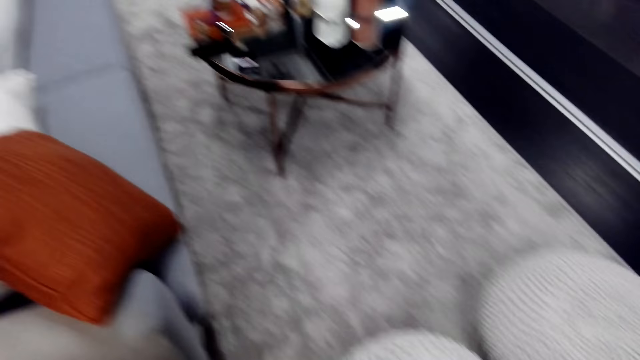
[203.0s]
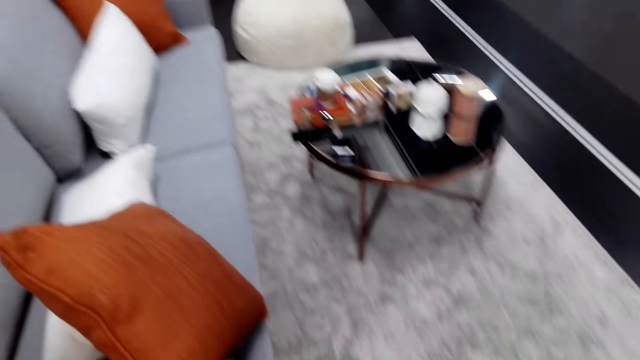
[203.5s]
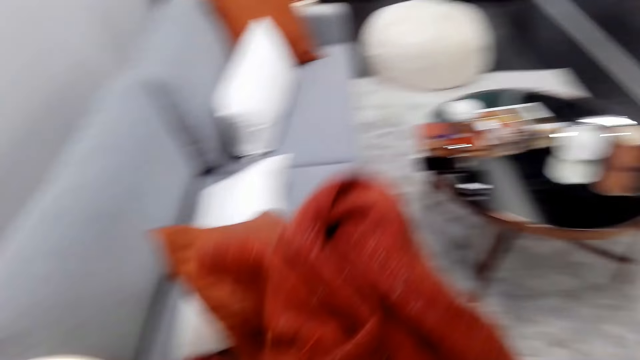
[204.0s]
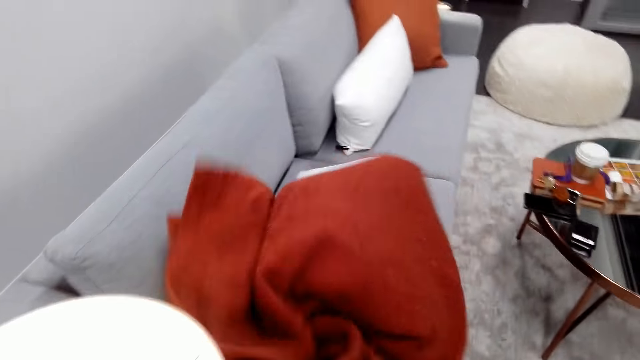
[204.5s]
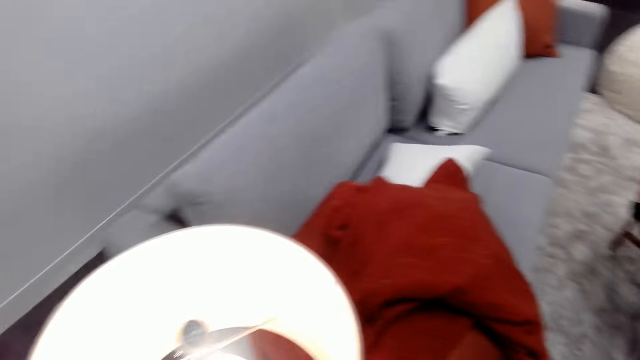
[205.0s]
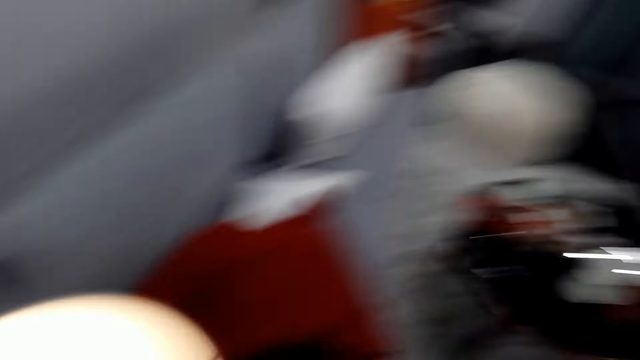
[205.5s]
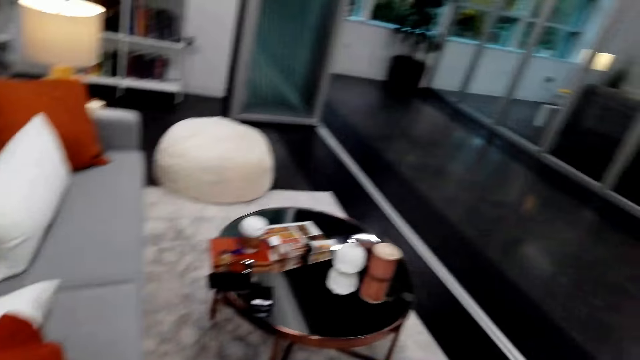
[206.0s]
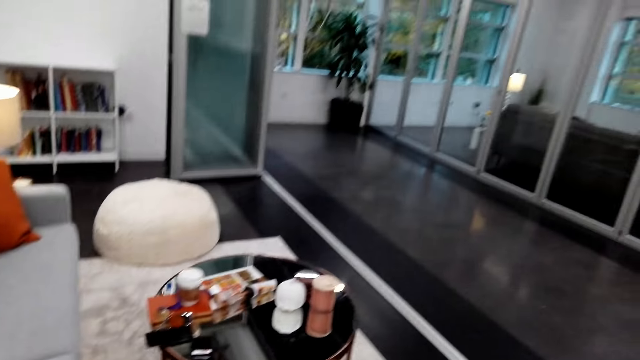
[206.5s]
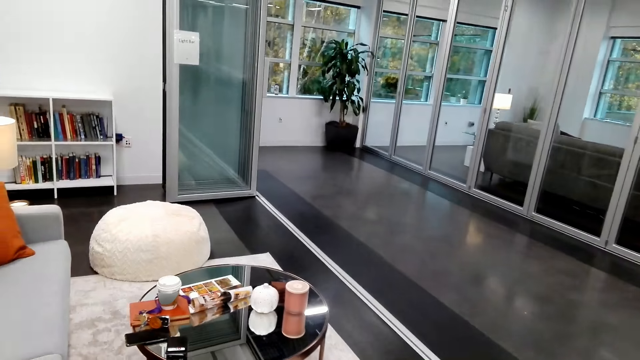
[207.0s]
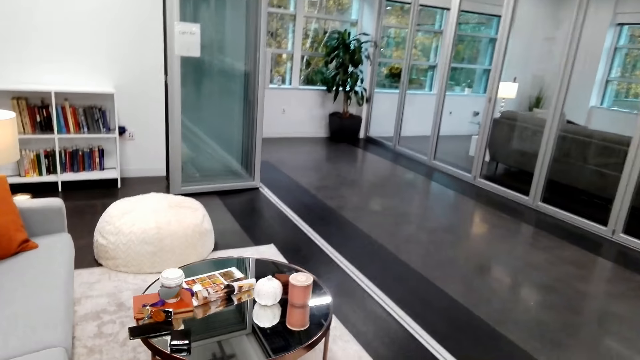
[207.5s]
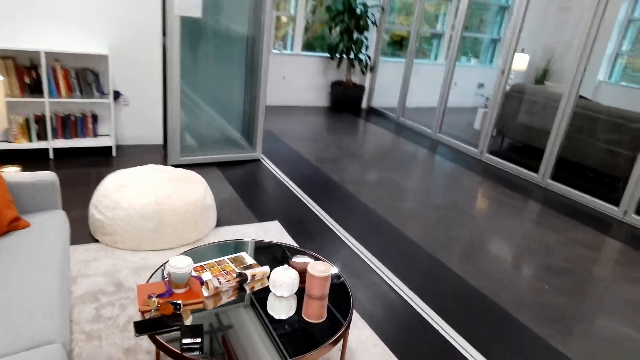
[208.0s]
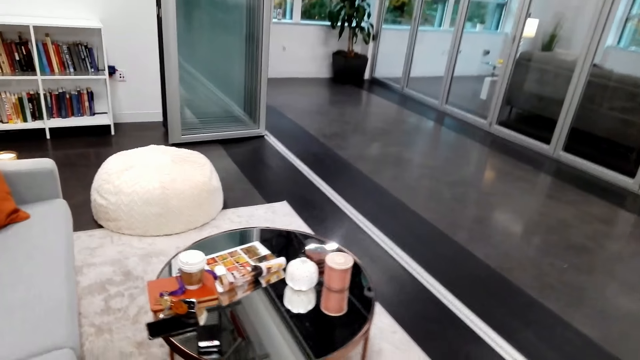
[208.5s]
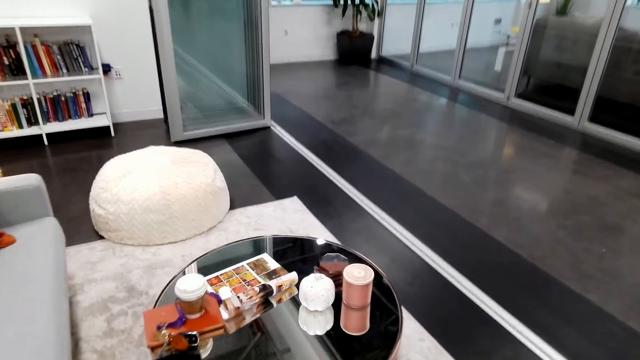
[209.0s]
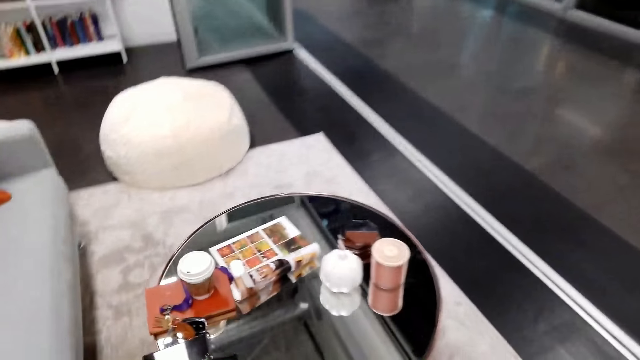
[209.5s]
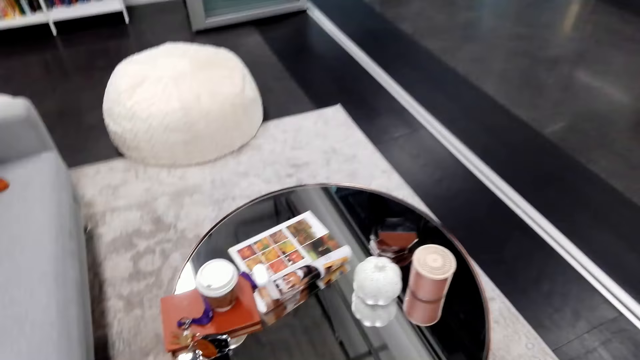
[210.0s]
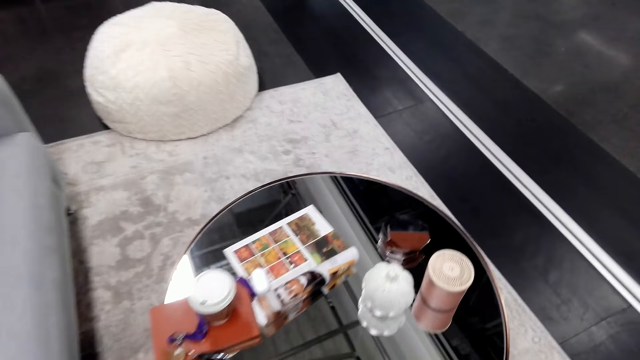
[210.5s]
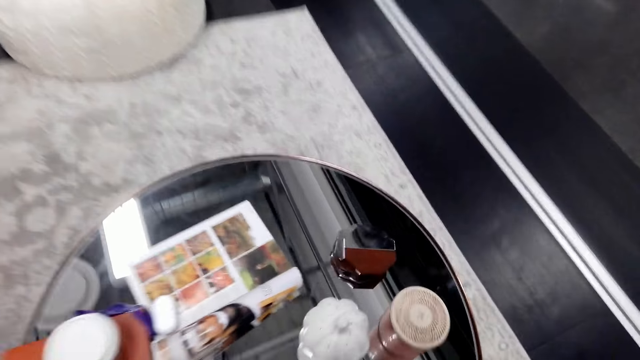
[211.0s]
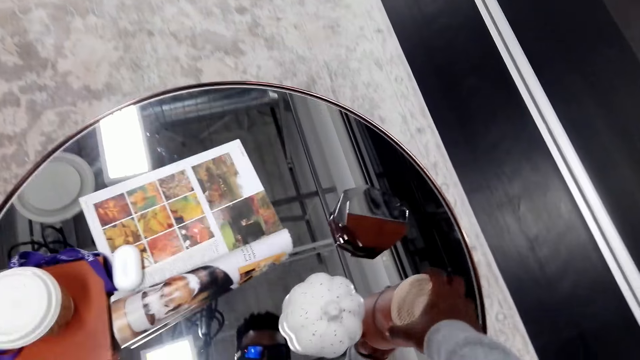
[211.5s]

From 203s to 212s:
The camera wearer throws the cloth on the sofa. They put the cloth on the chair. They look around and walk towards the glass table.

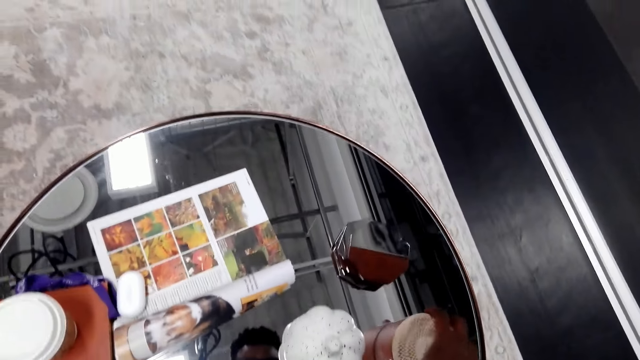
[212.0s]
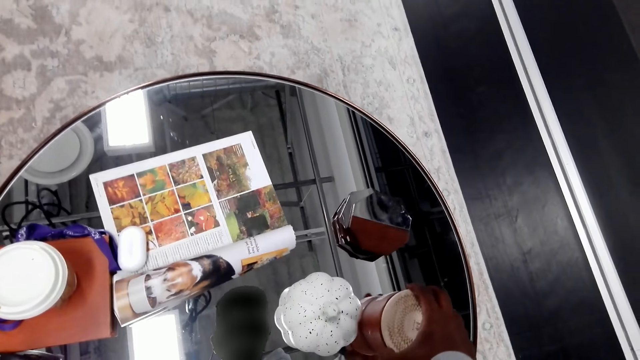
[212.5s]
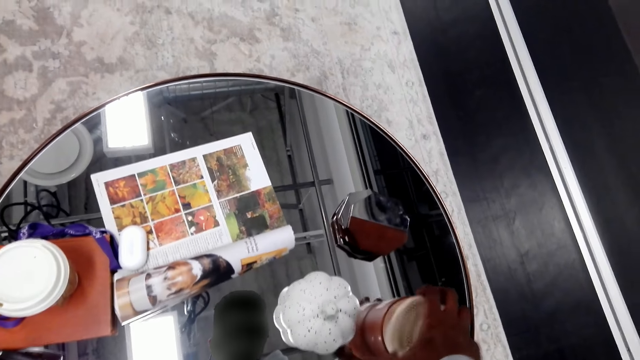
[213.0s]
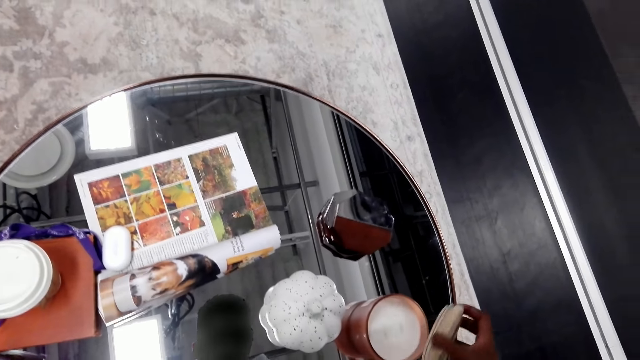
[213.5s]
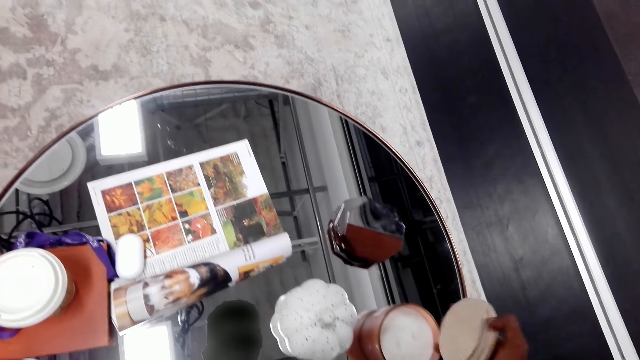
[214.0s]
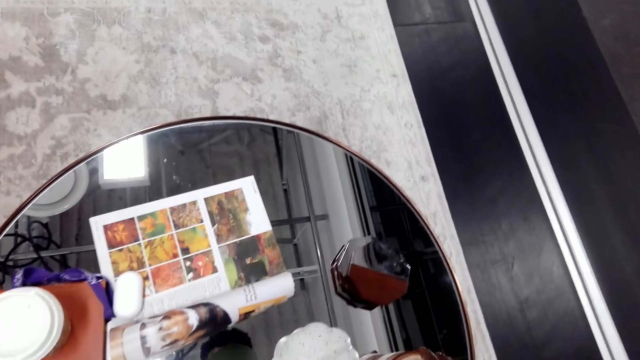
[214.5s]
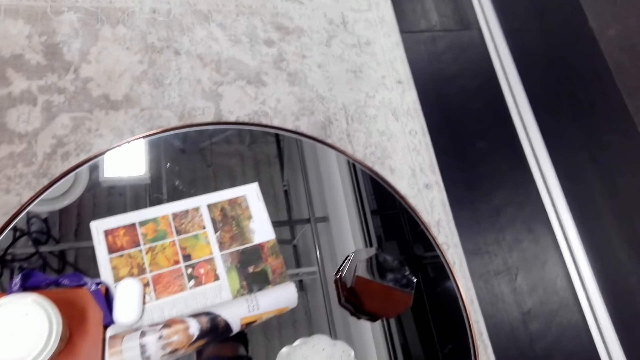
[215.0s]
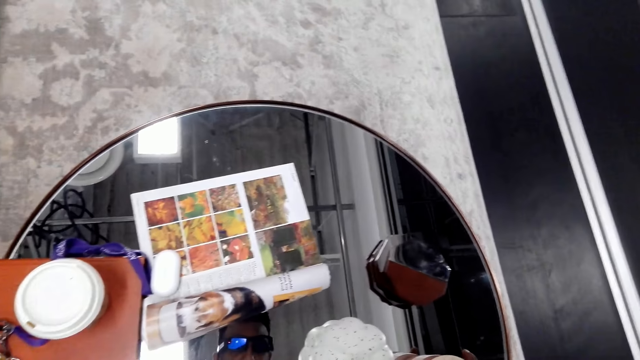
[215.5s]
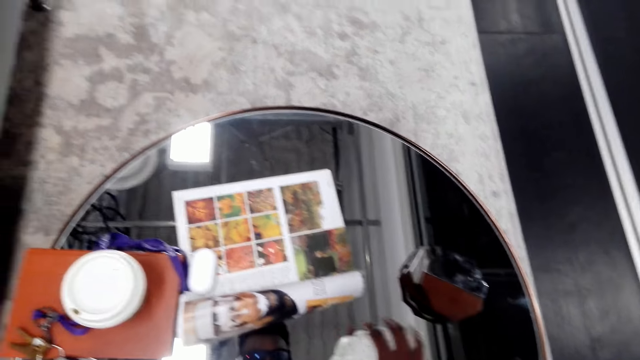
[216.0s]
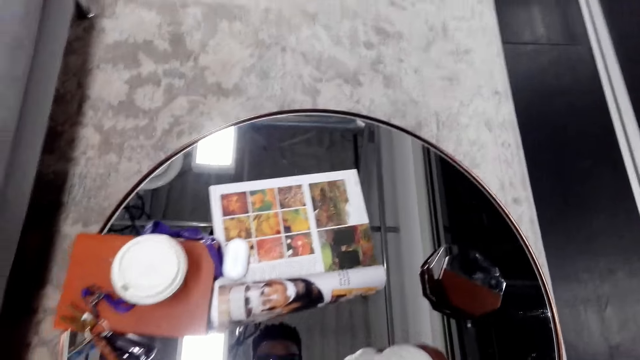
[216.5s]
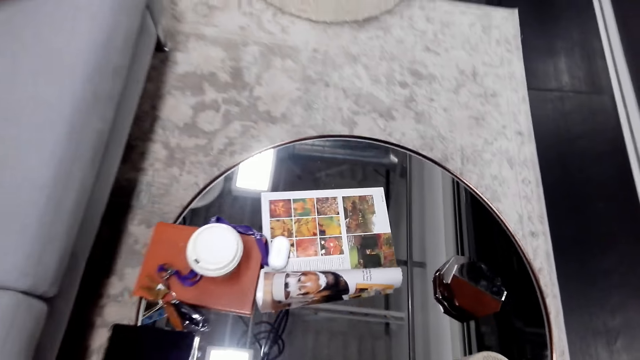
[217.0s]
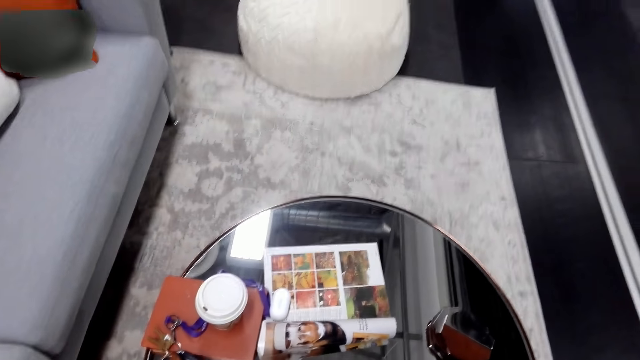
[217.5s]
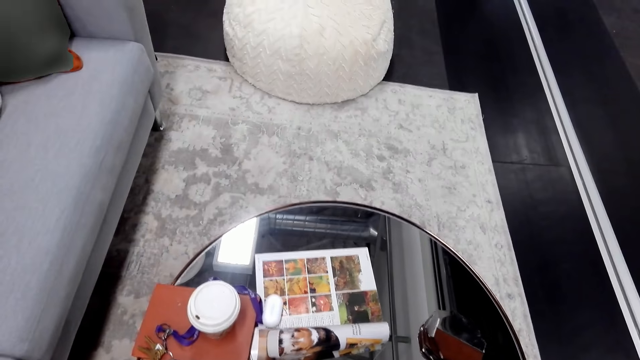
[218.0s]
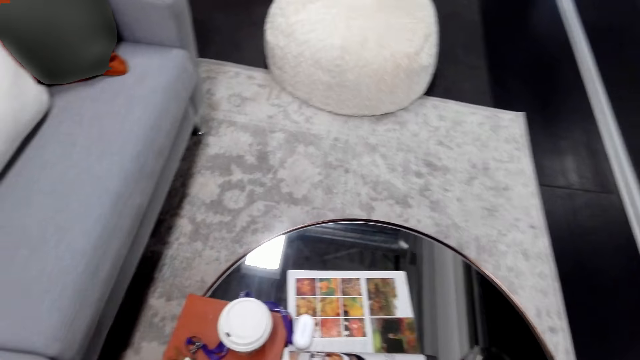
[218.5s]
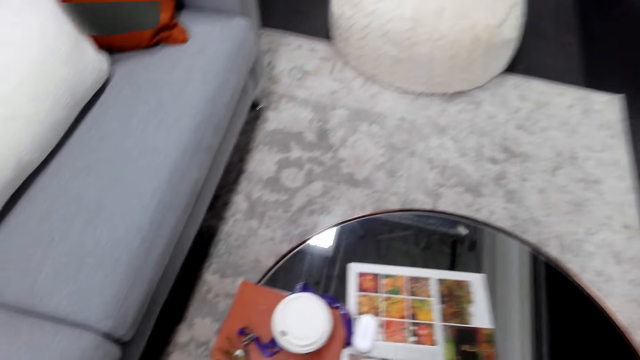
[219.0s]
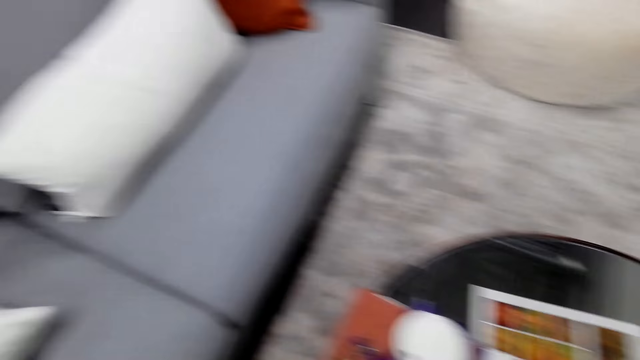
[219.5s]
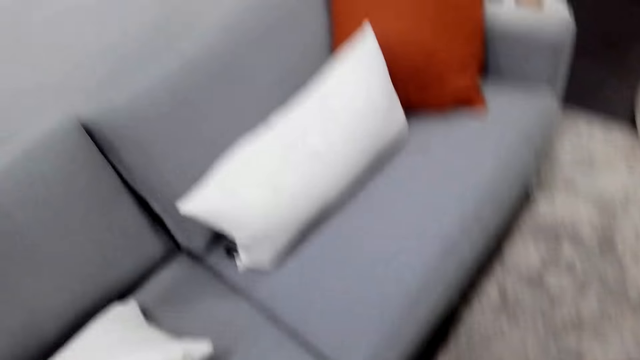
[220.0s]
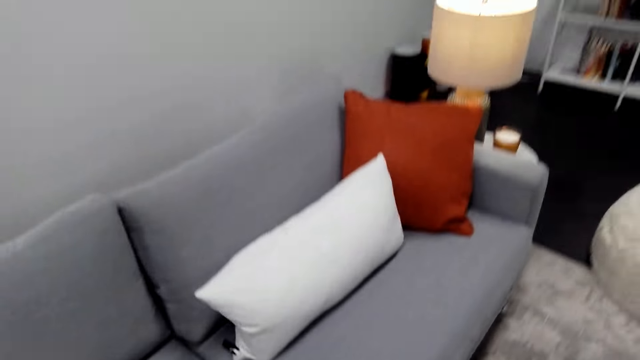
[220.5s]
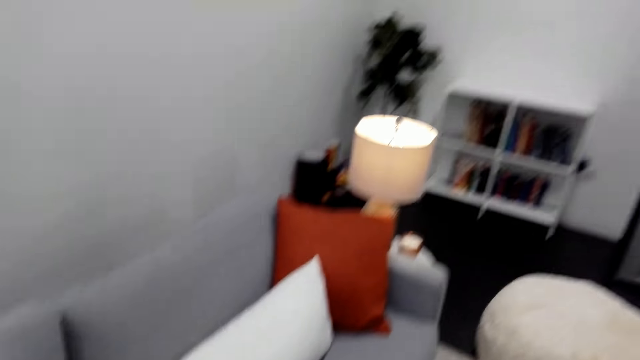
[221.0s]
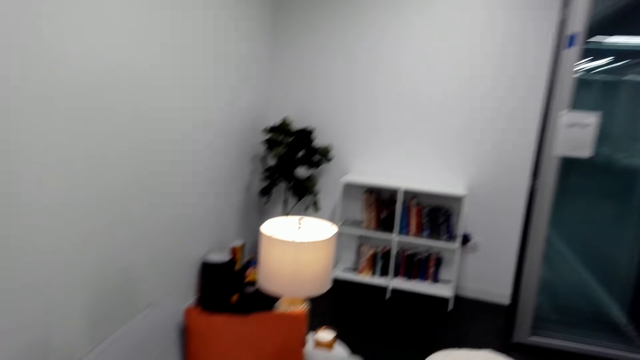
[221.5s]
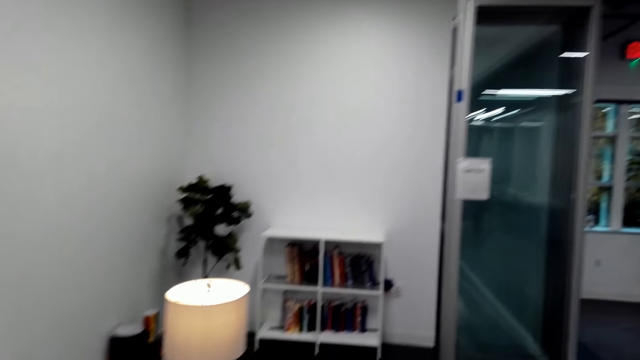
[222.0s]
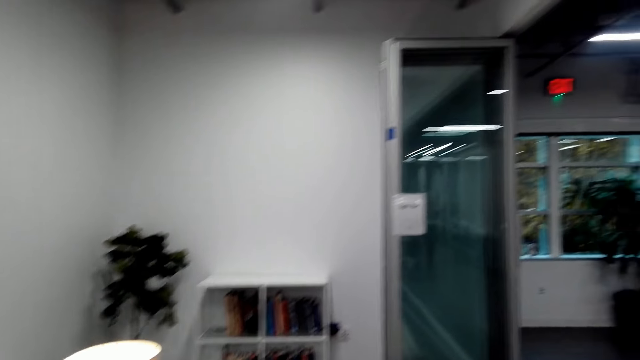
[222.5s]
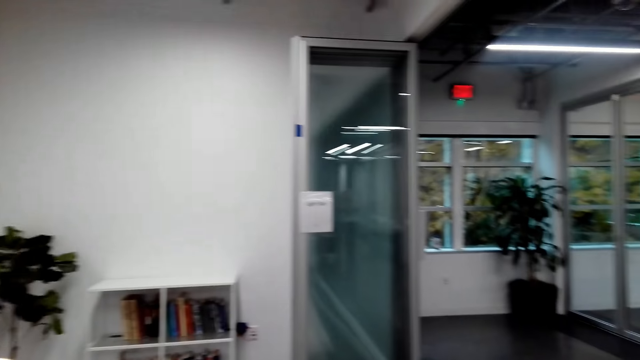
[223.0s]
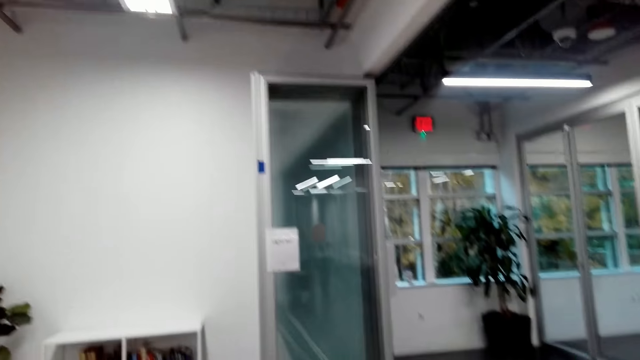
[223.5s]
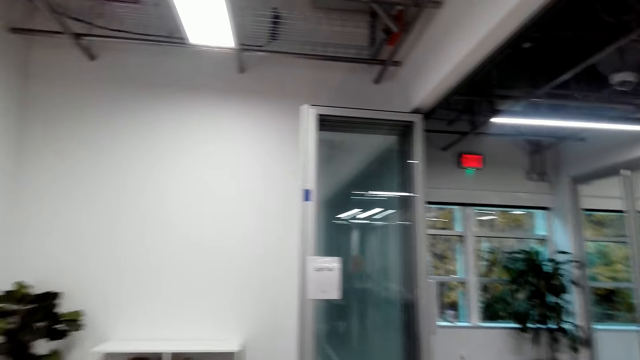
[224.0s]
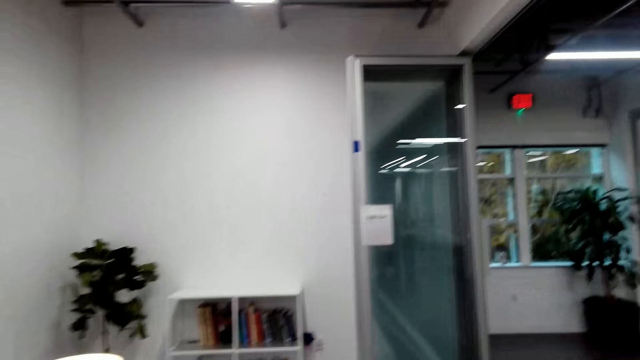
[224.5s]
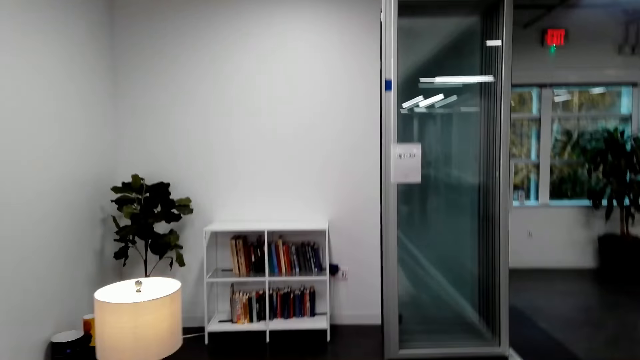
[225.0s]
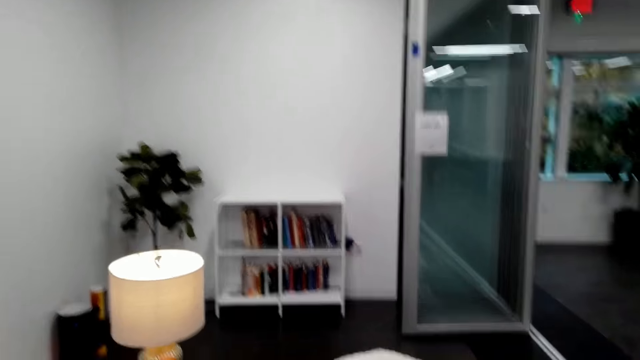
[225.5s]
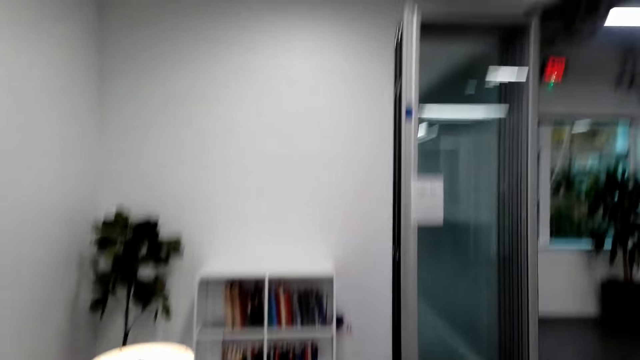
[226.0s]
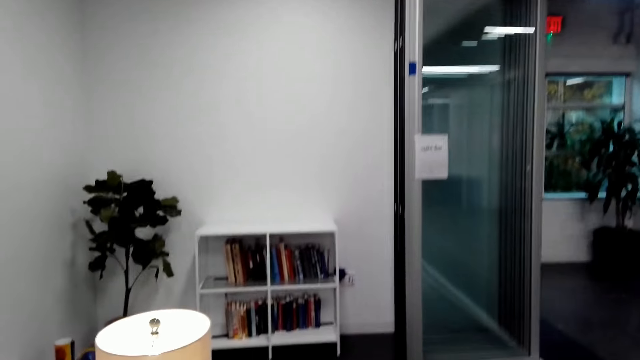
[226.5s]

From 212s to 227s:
The camera wearer opens the lid of a tin of something. They pick up an object. They walk around and look around.
